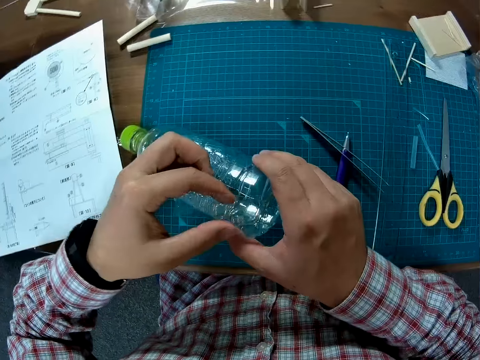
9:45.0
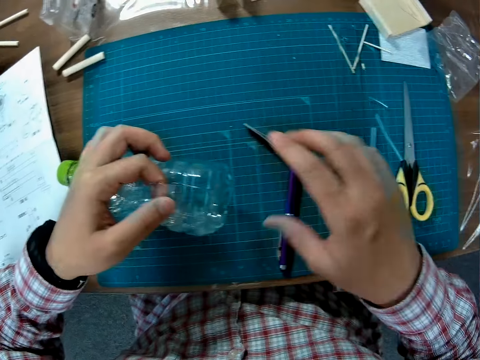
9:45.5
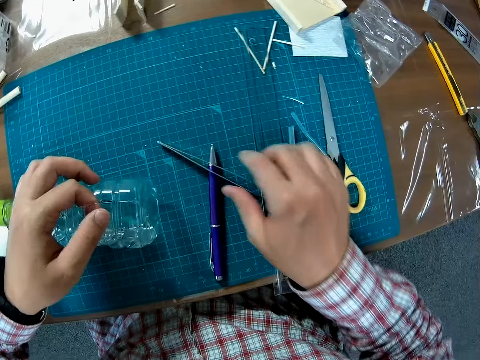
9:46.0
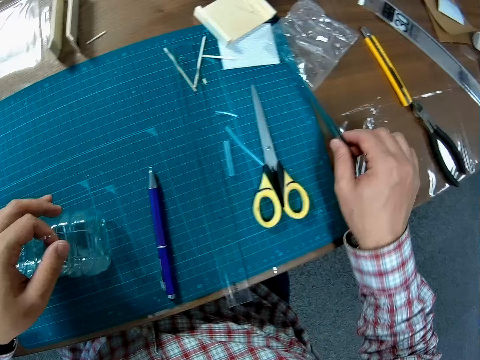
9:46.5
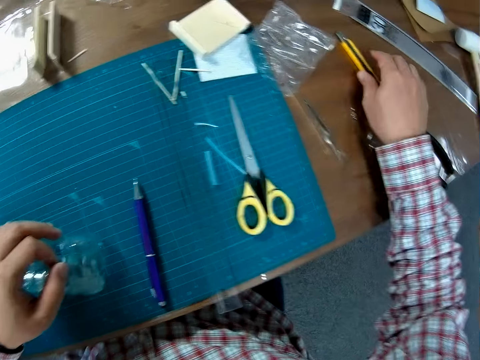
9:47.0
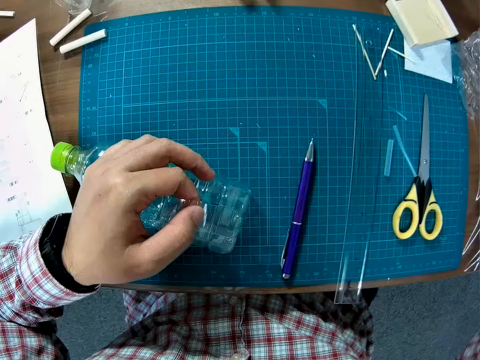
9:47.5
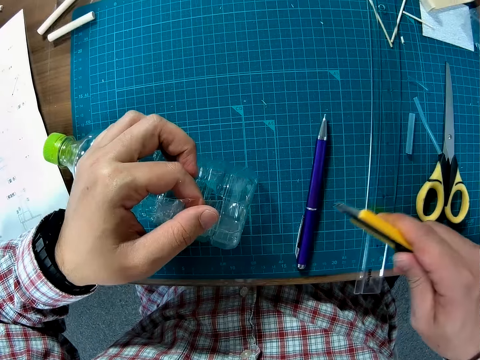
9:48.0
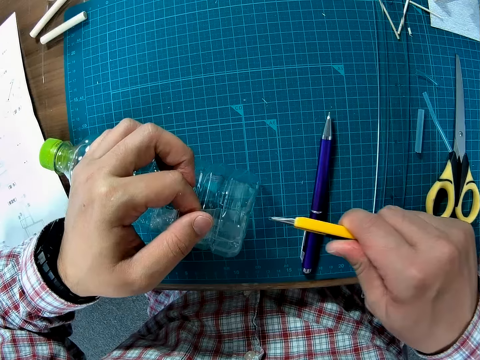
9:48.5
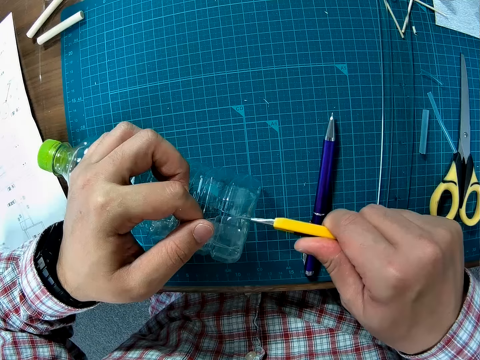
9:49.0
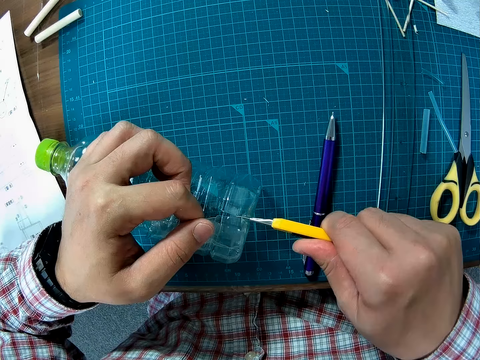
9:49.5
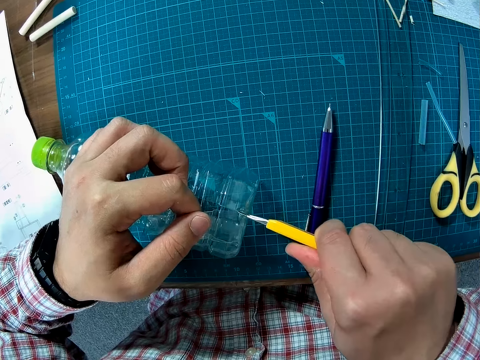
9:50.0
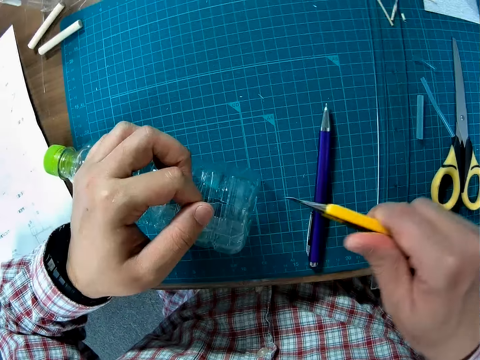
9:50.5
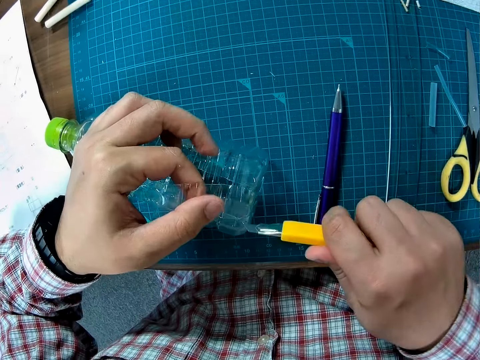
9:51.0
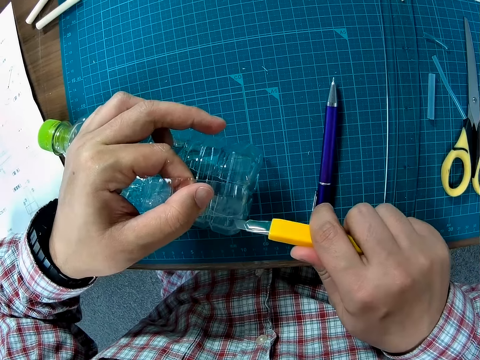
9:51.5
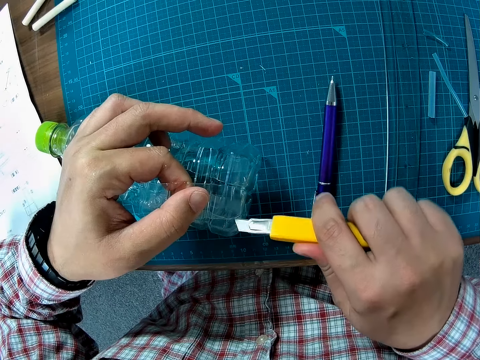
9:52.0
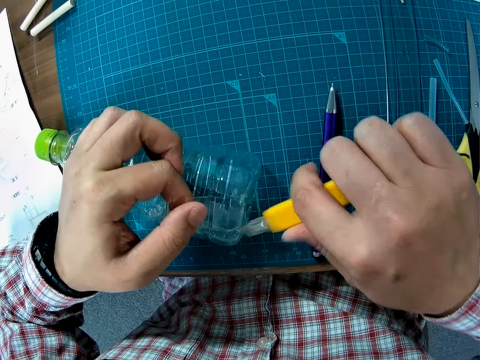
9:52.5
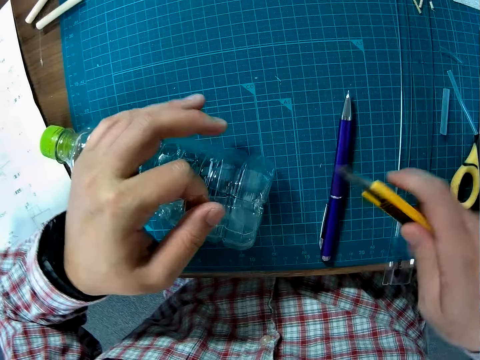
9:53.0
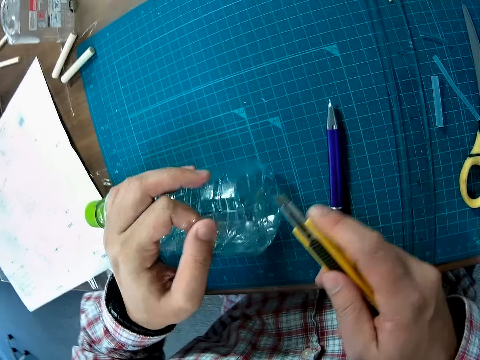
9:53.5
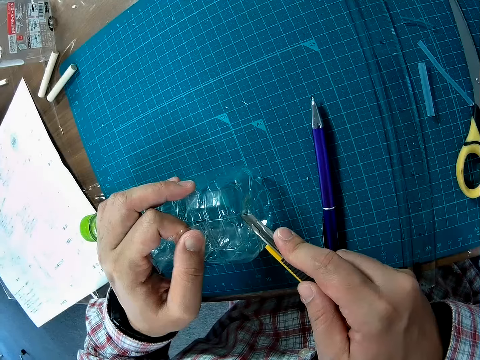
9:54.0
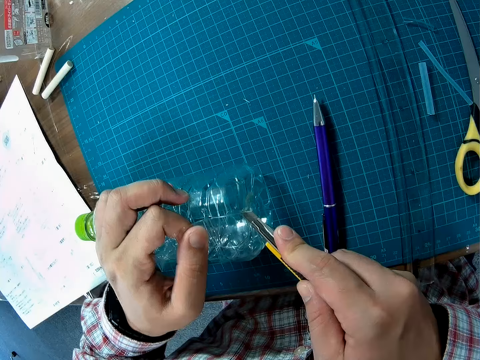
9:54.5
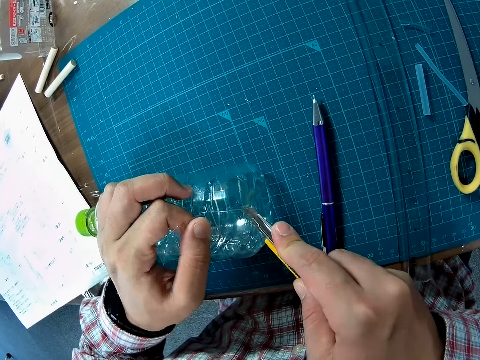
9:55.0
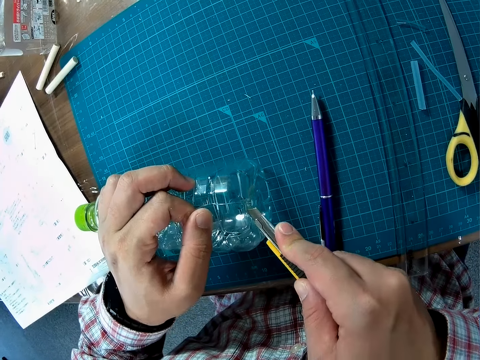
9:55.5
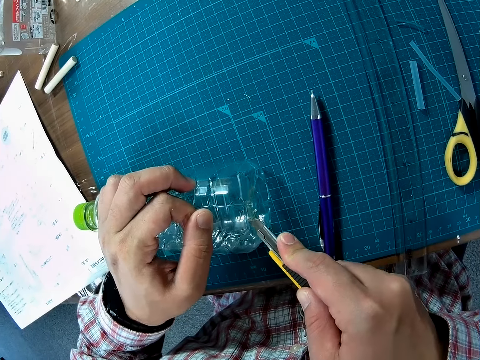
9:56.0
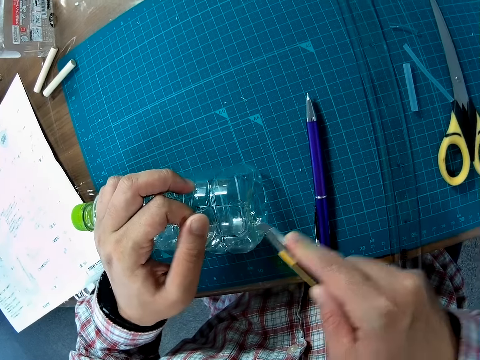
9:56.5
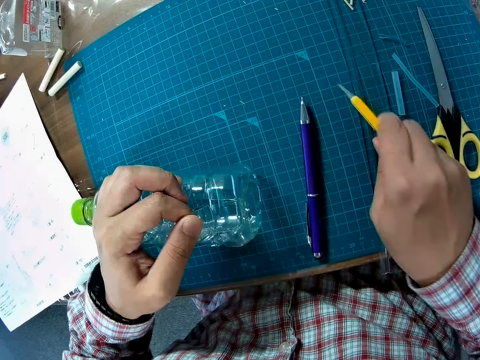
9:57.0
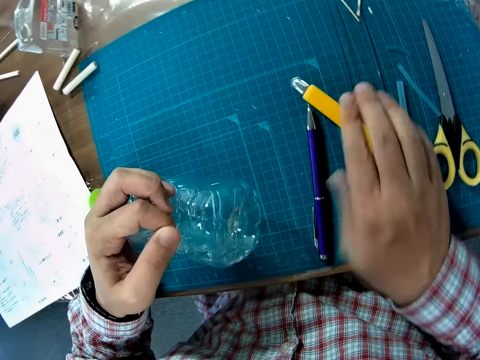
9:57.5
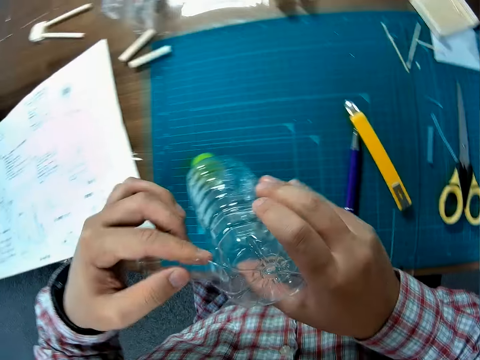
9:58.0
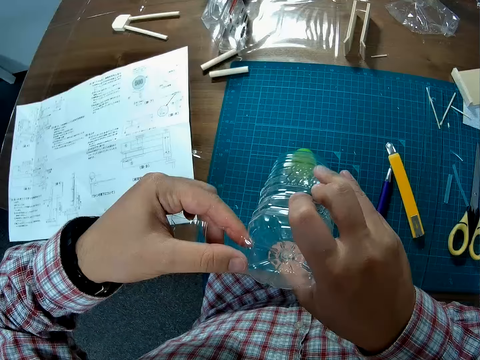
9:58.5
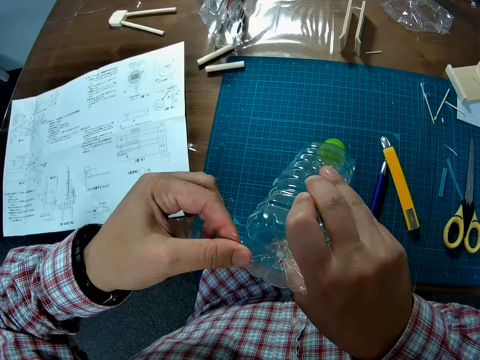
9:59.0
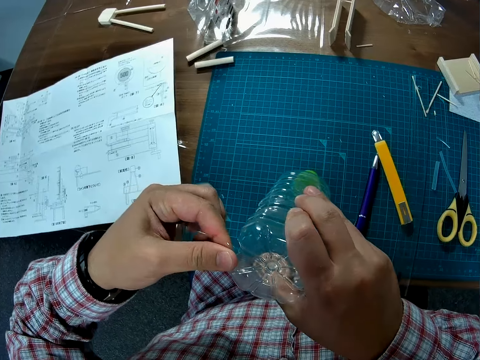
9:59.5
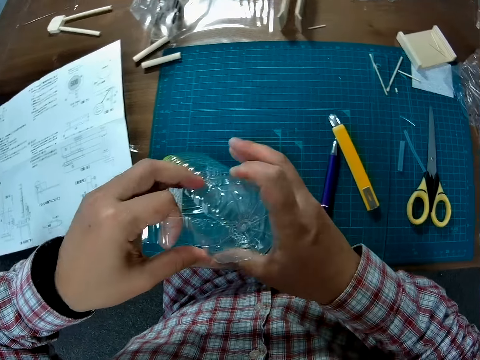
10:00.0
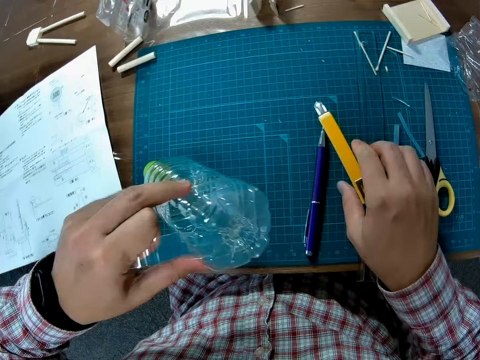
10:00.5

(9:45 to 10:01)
The camera wearer puts the bottle on the table. They pick up the tweezer. They move an object. They drop the tweezer. They pick up the scoring knife. They cut the excess plastic. They drop the scoring knife. They remove the cut piece from the bottle. They pull the excess plastic.

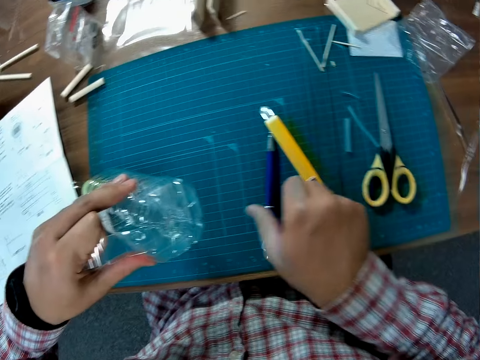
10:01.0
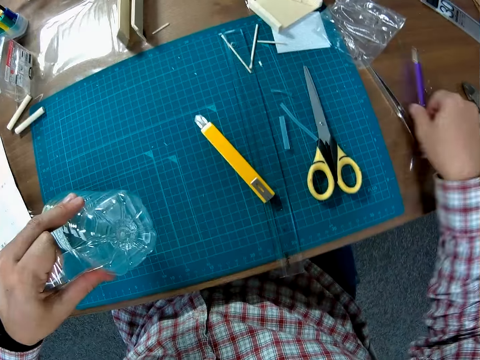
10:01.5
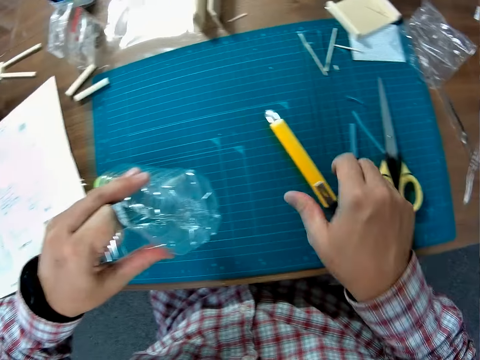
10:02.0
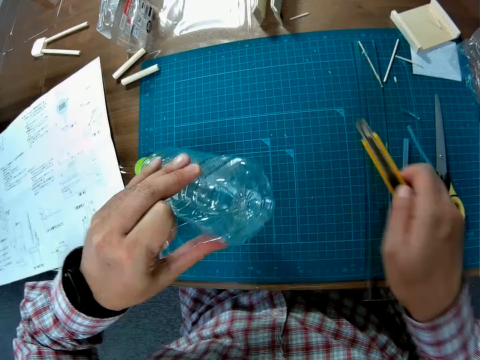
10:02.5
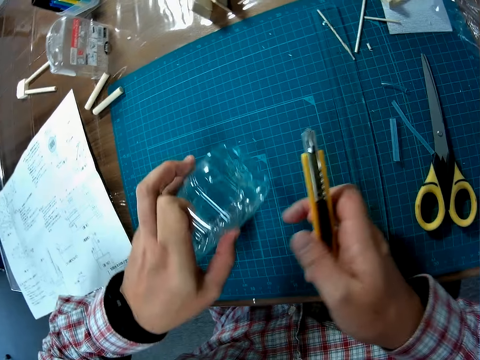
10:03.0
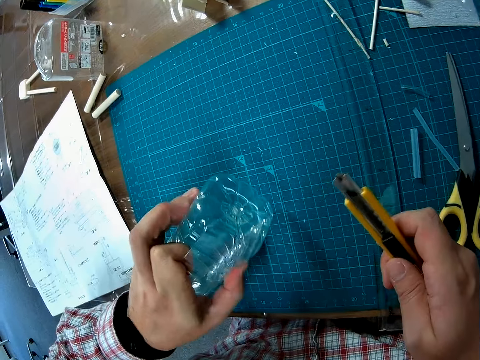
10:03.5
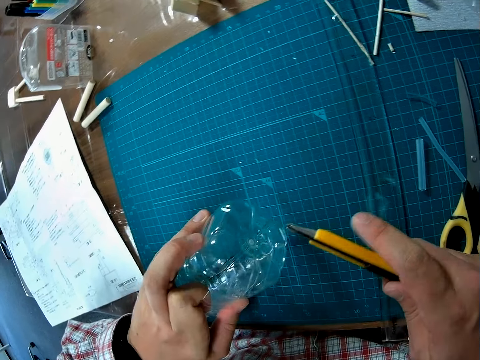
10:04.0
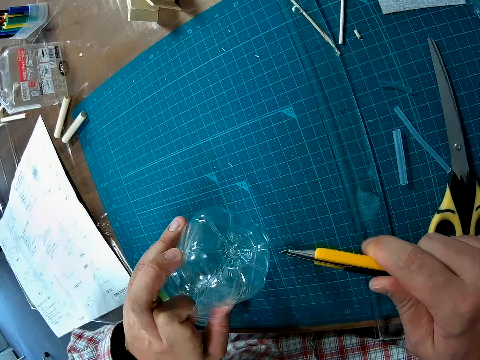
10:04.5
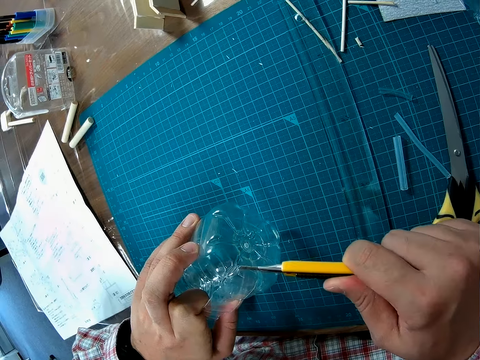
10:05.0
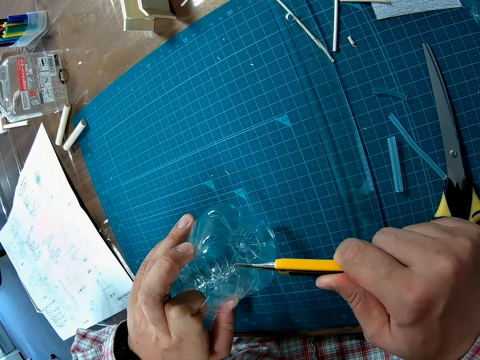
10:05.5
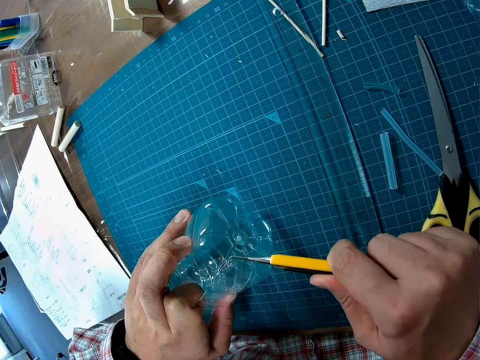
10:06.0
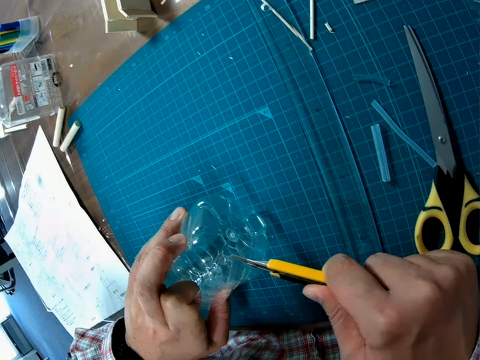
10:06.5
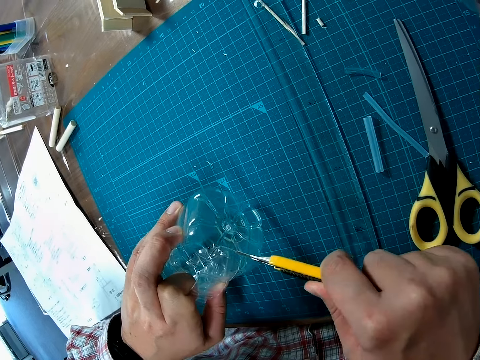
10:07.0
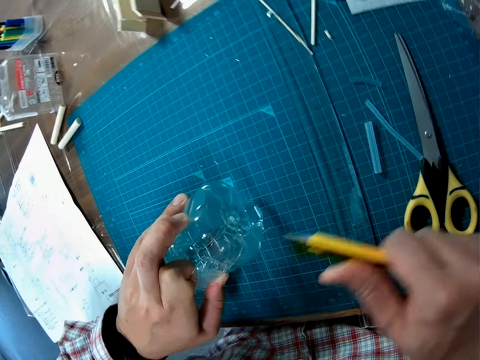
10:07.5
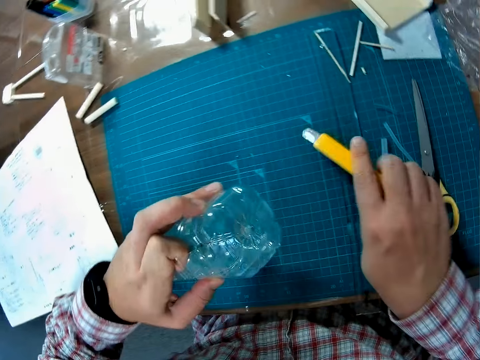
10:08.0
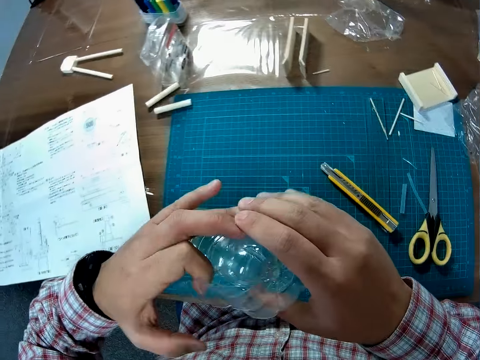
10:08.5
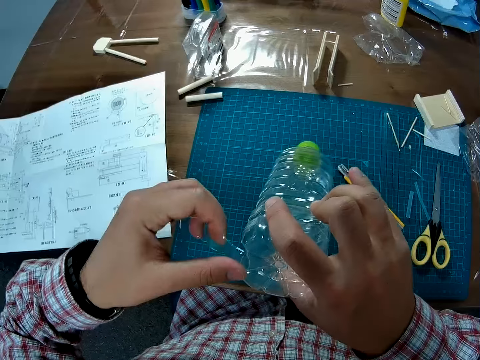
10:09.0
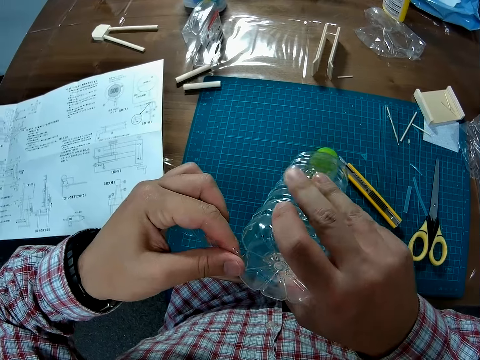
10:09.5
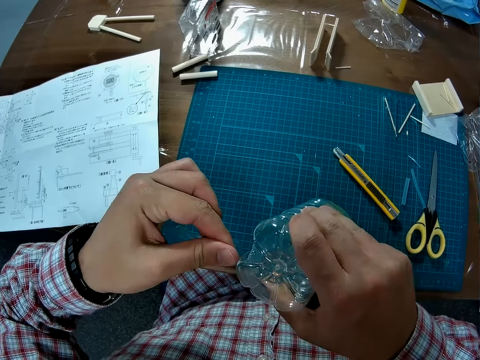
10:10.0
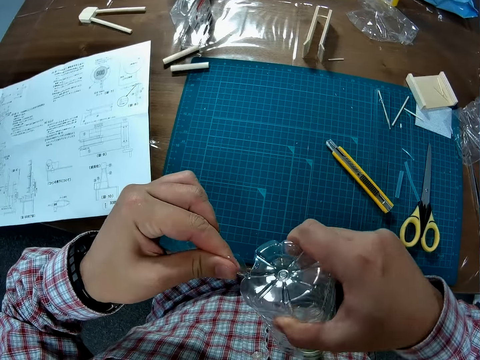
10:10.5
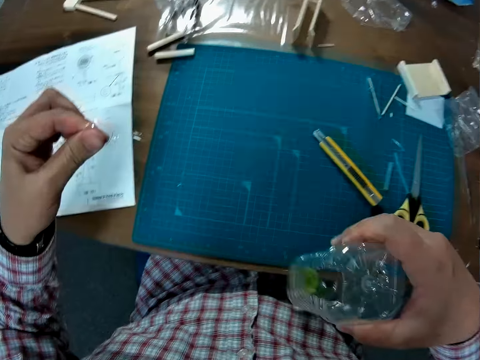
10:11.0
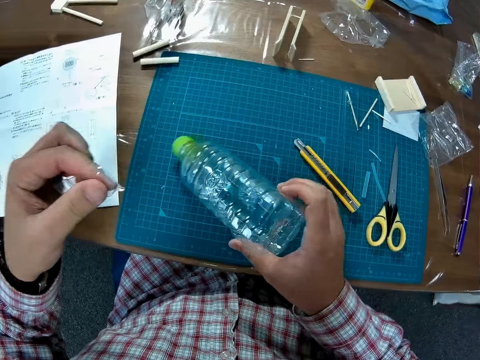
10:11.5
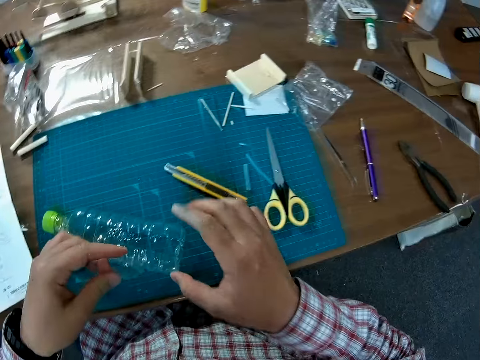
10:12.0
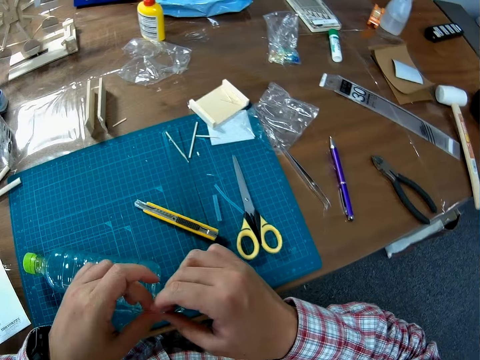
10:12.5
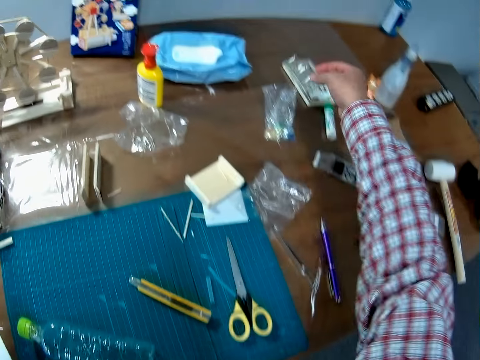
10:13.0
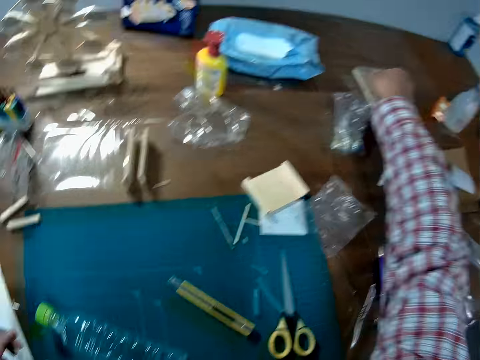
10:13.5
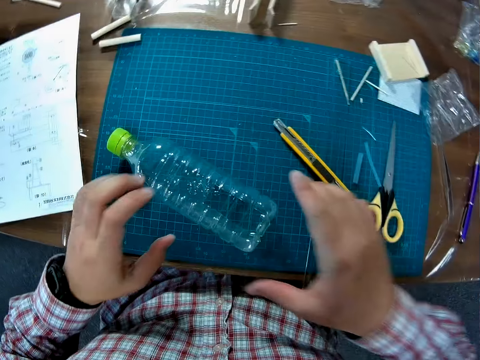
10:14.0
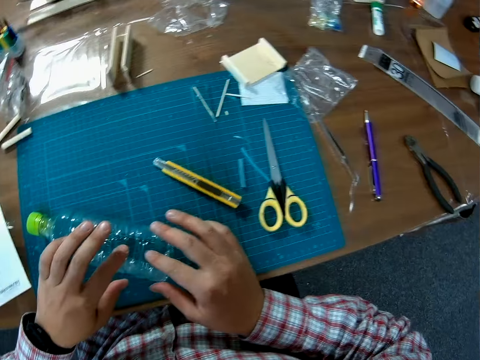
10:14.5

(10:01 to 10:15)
The camera wearer picks up a pen. They move the pen aside. They drop the pen. They pick up the scoring knife. They cut the bottle using the scoring knife. They drop the scoring knife. They pull the excess plastic. They remove the cut piece from the bottle. They drop the plastic bottle. They drop the excess plastic. They put the removed piece of bottle aside. They hold the bottle.
